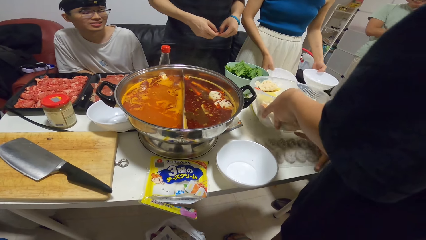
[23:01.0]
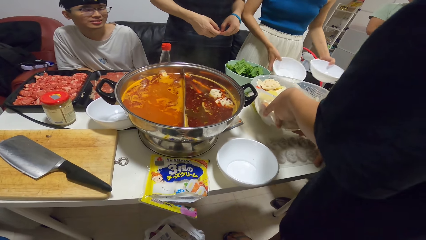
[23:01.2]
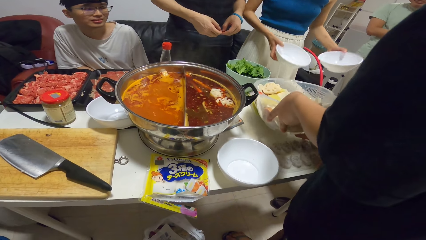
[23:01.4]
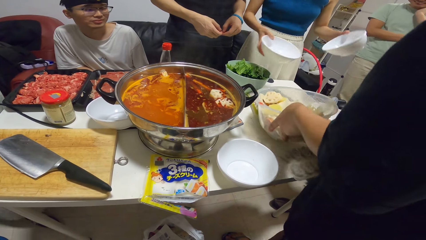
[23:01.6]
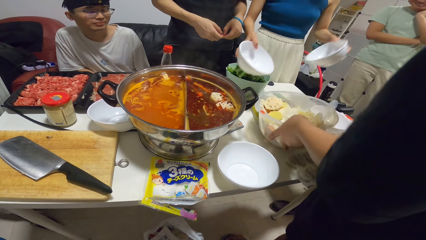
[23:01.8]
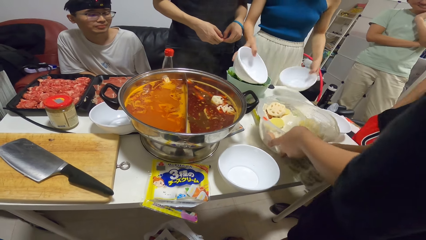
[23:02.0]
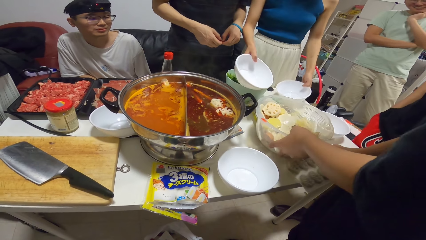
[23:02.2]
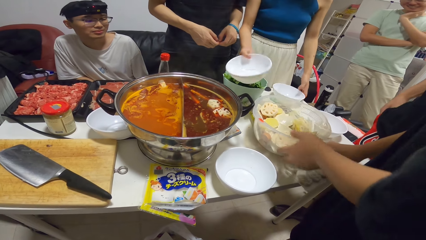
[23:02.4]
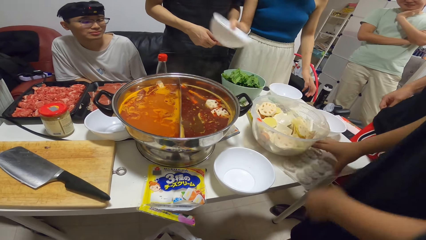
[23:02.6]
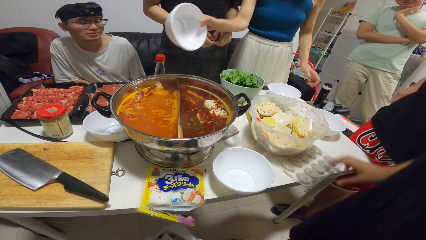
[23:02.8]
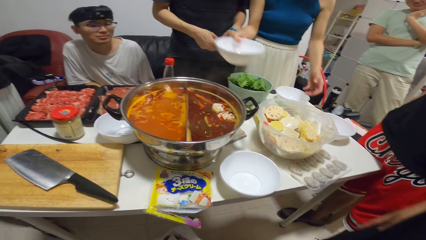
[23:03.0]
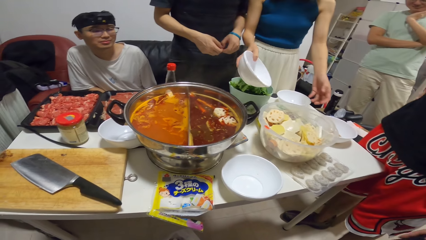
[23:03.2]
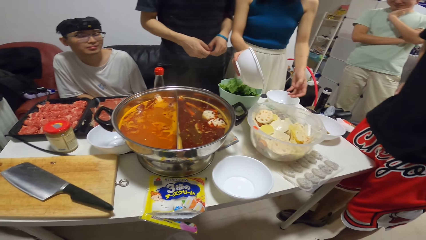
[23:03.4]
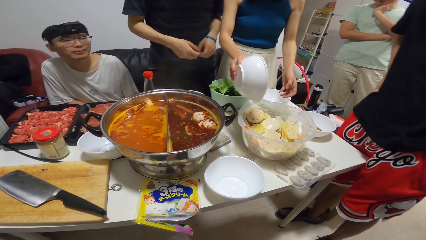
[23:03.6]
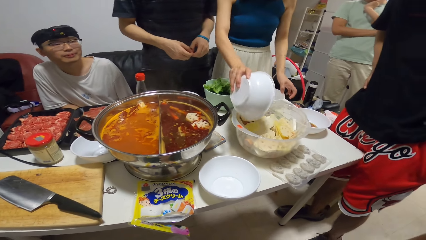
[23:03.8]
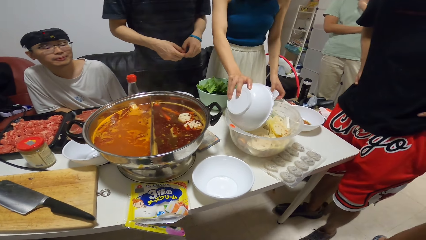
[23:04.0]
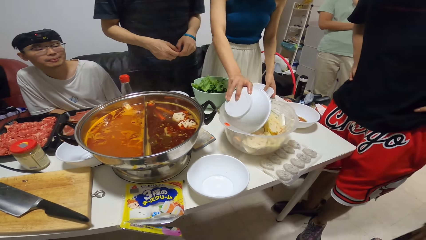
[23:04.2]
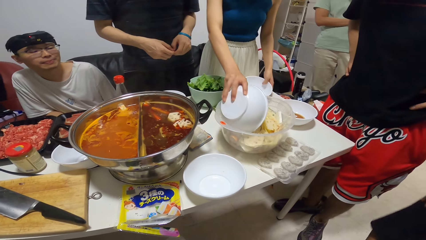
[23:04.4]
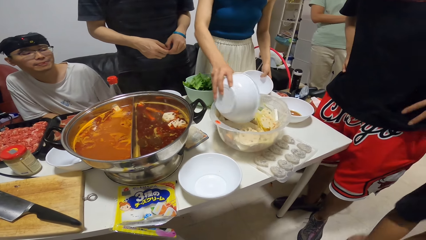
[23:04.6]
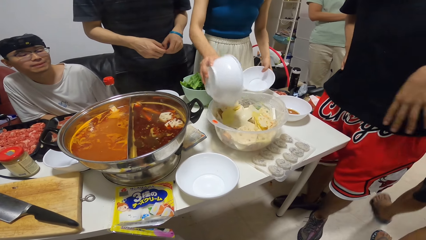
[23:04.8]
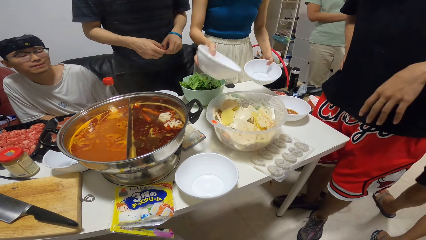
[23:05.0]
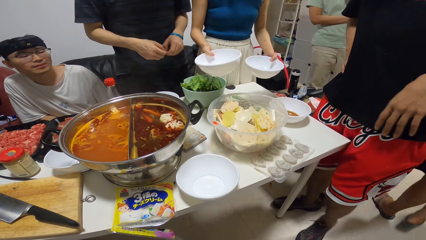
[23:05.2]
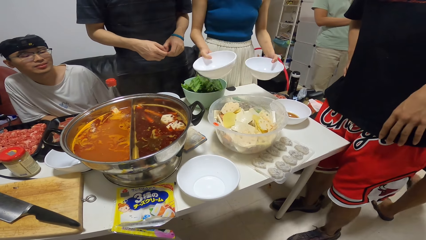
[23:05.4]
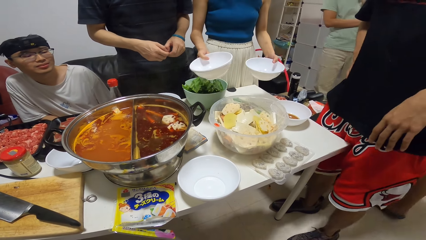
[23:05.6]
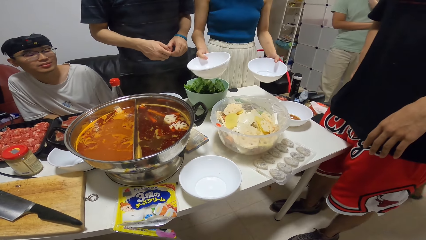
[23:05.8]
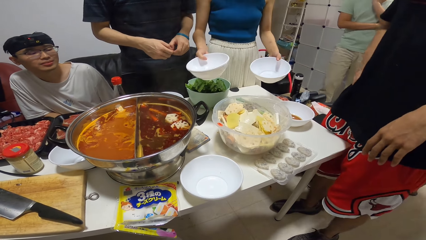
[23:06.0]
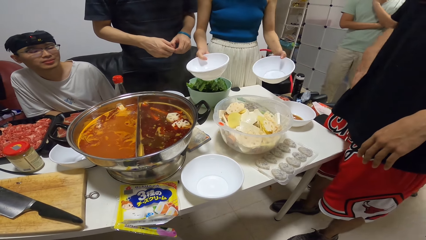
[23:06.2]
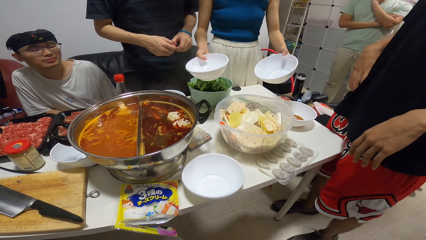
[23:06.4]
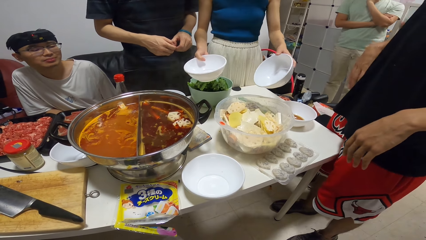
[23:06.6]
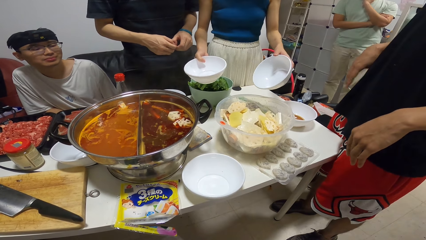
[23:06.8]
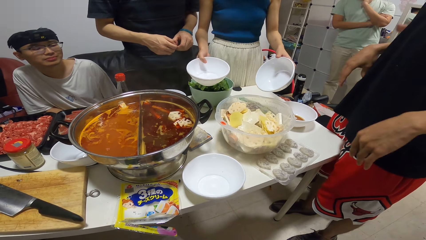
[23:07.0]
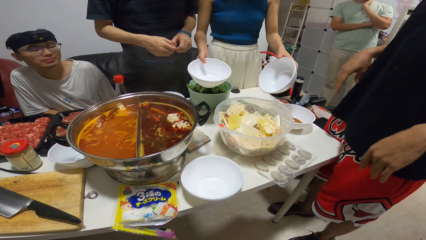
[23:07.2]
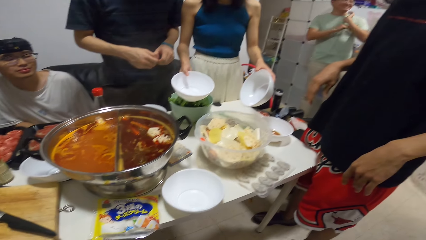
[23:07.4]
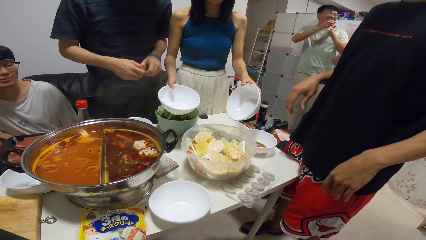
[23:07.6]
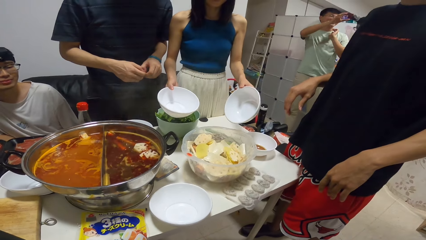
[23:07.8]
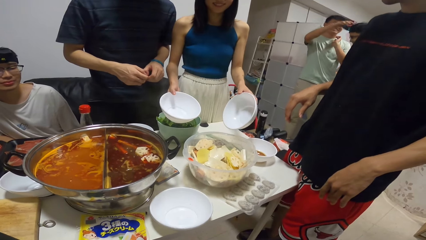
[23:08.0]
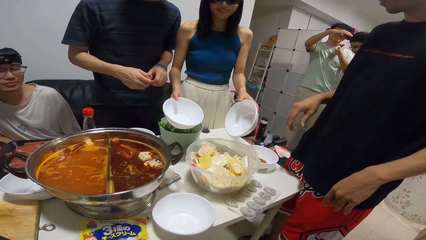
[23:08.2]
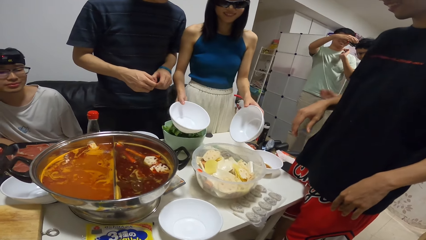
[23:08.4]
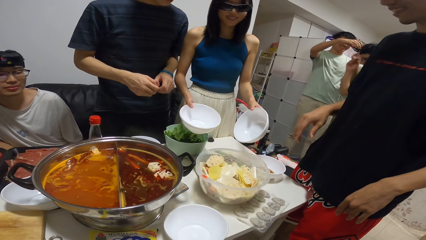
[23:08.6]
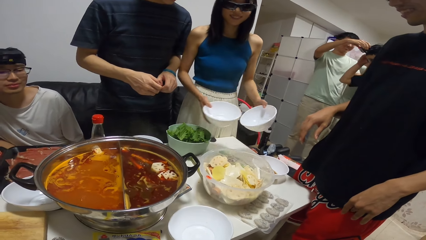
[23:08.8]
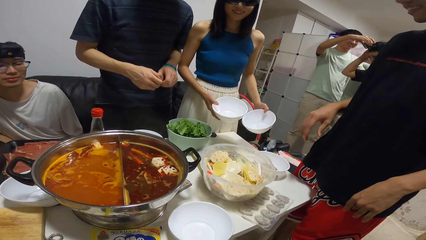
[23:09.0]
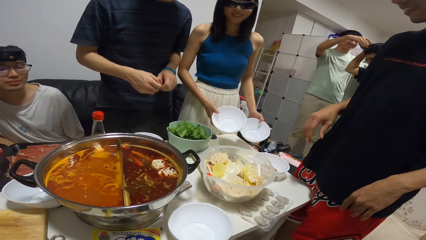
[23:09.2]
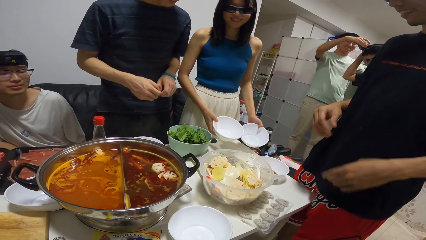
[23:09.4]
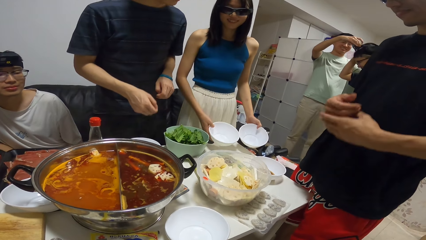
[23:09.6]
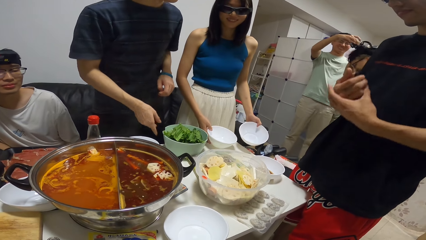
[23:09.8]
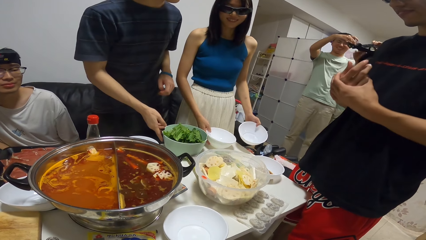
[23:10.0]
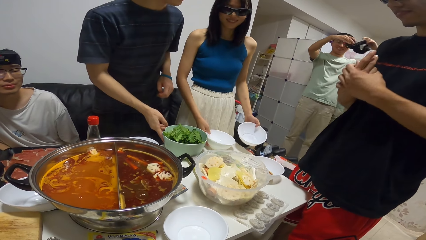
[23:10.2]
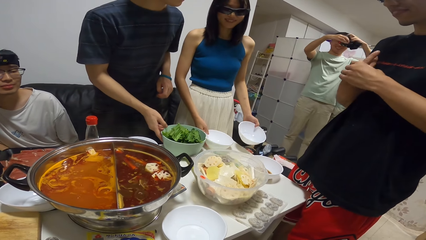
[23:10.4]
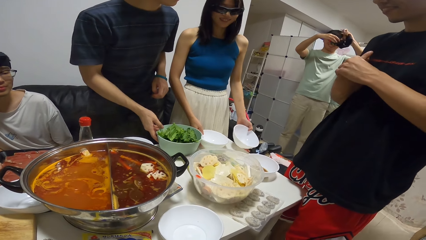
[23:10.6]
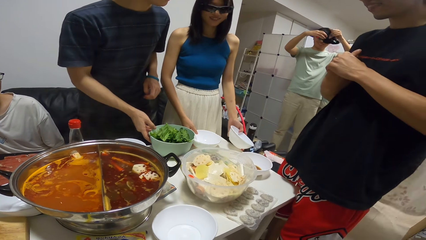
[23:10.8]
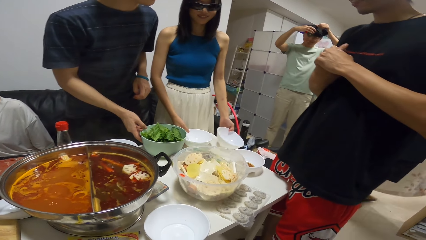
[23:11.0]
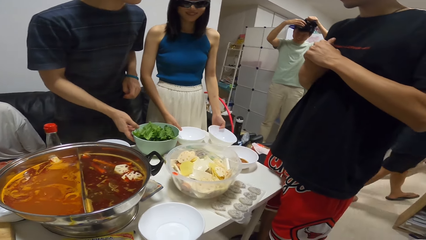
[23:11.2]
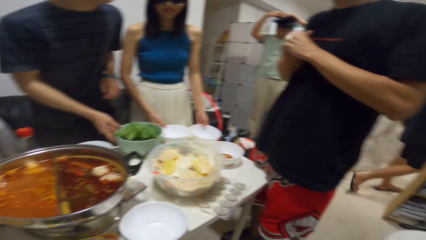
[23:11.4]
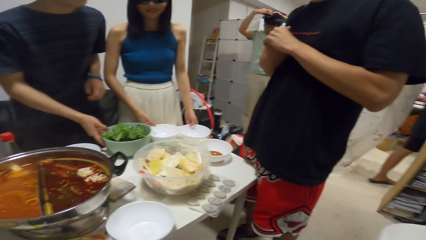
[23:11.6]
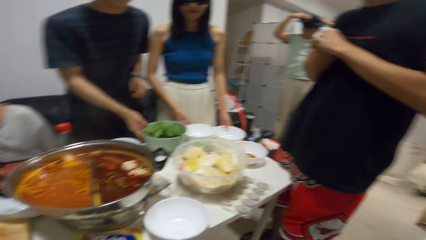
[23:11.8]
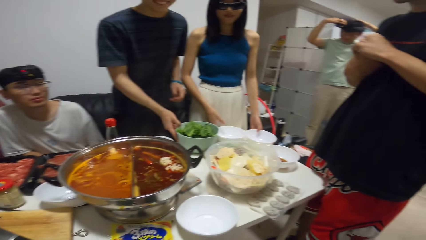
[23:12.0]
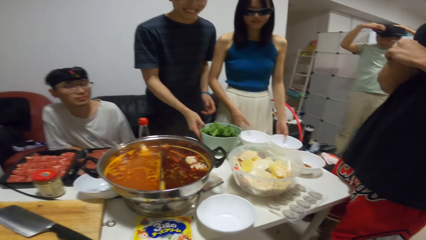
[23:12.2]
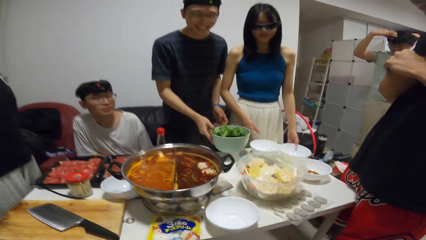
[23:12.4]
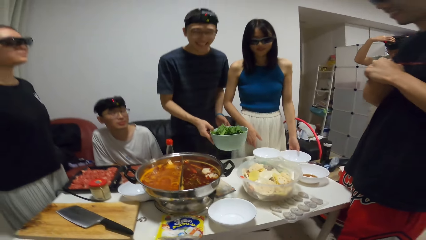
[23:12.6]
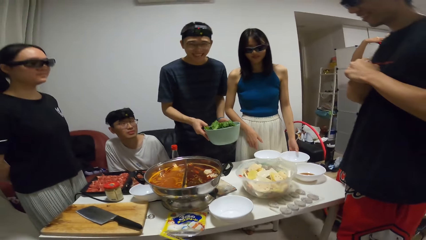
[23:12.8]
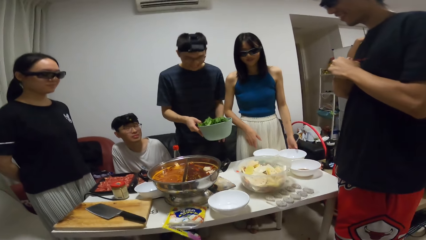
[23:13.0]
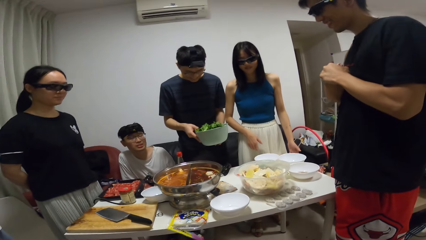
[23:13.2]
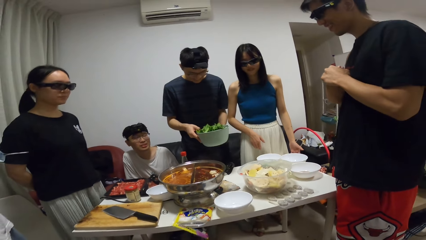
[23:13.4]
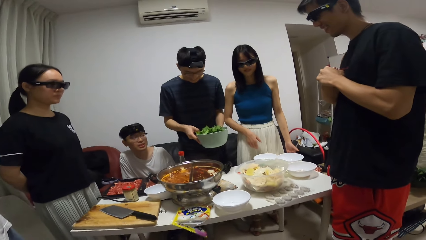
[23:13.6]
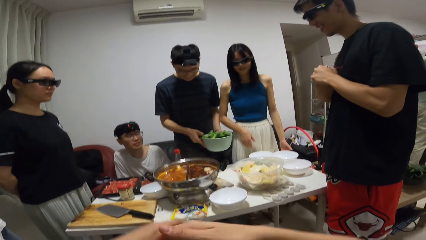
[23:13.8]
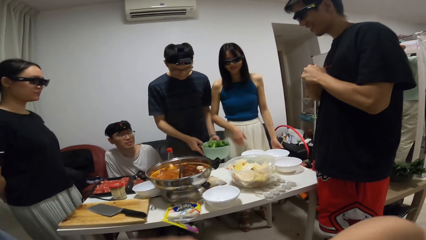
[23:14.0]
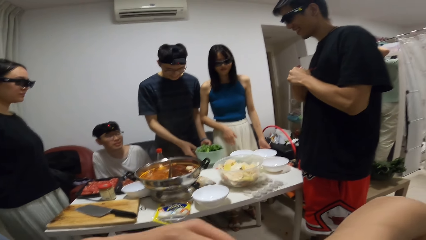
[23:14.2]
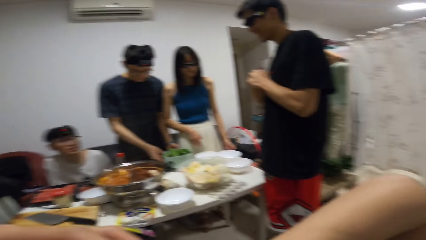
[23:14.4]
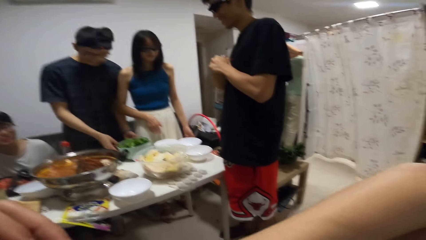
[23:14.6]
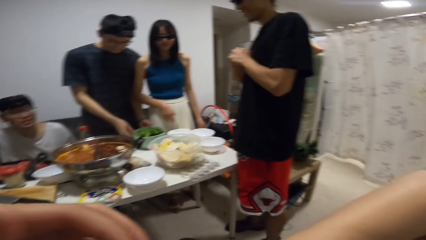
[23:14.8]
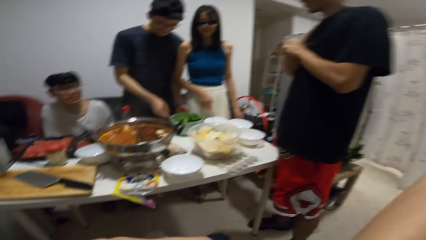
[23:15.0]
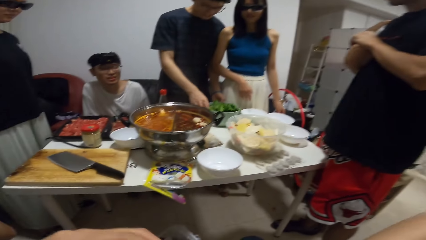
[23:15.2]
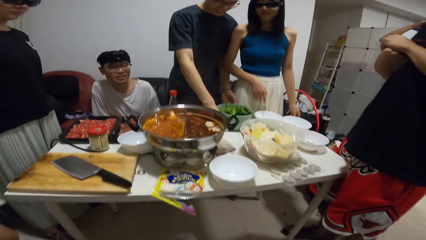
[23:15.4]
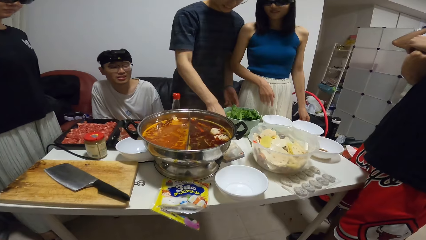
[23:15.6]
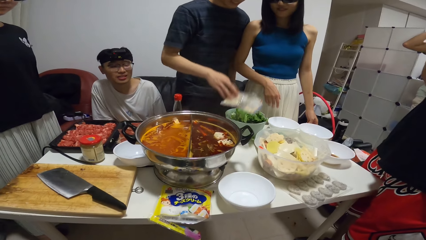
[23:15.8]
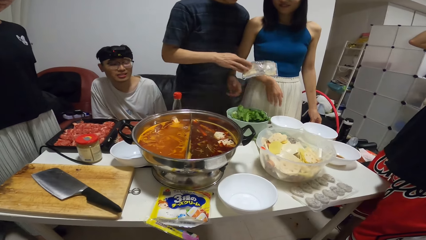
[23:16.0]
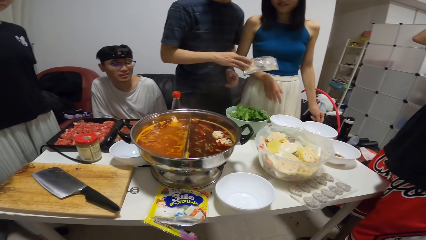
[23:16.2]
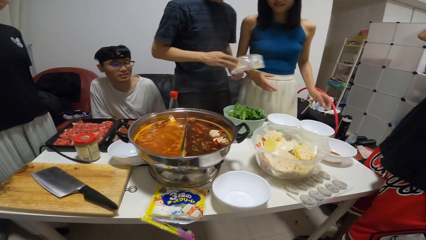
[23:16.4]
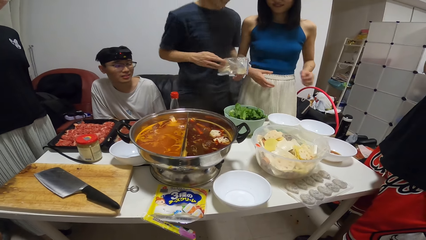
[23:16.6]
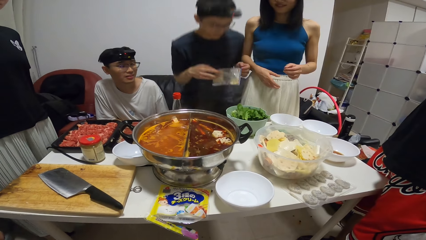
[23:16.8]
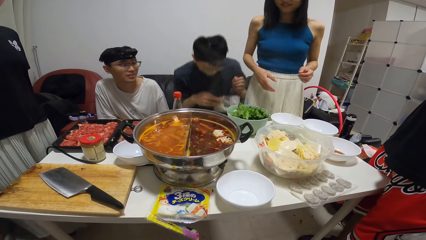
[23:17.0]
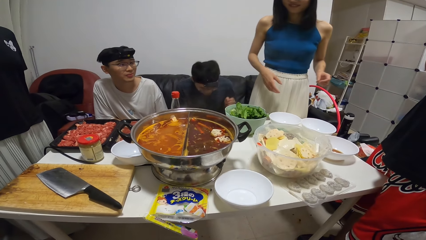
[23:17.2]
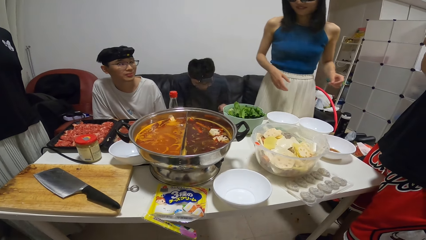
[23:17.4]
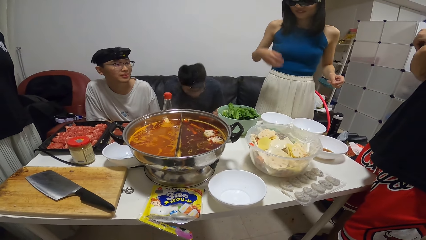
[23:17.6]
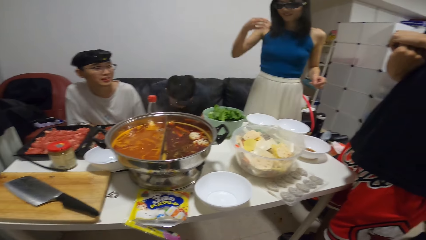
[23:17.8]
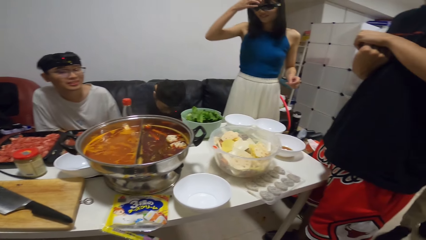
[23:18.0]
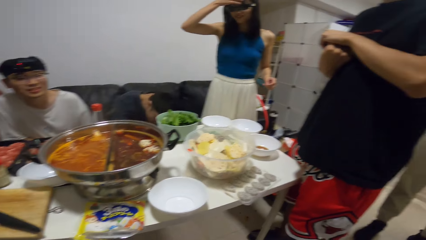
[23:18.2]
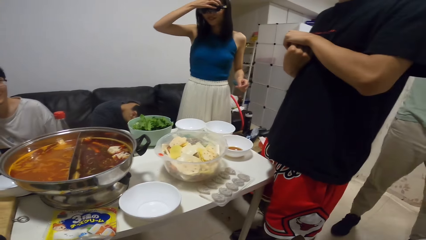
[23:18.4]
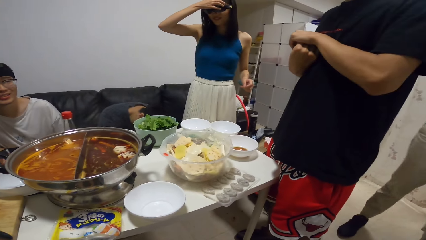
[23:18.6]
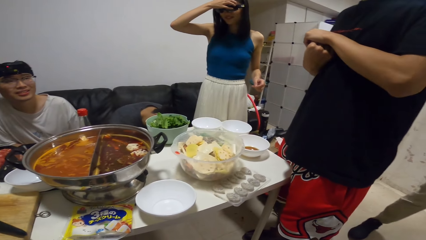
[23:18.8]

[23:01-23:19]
A man adjusts a plastic pan on the dining table with his right hand. He places a bowl on the table. A woman drops the plate on the table with her left hand. She scoops potatoes from the bowl with the plate. She picks up the plate from the dining table with her left hand. Another man removes the camera from the first man's head. The woman drops the plate on the dining table with her right hand. A third man picks up a bowl of vegetables from the dining table. The woman drops the plate on the dining table with her left hand. The second man wears the camera on his head. The third man drops the bowl of vegetables on the dining table. The camera wearer looks around. The third man picks up a sachet from the dining table with his right hand. He sits on a chair.
